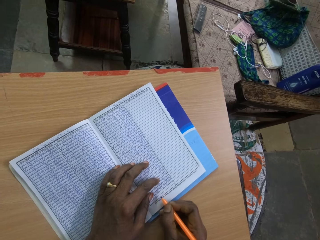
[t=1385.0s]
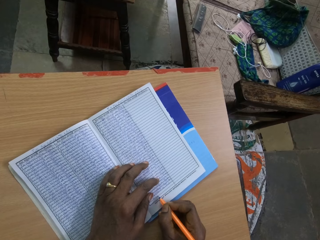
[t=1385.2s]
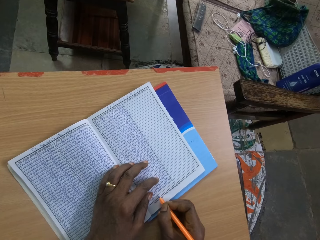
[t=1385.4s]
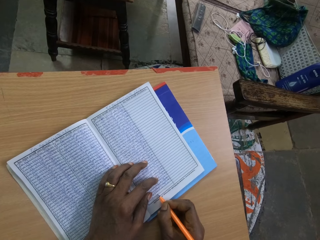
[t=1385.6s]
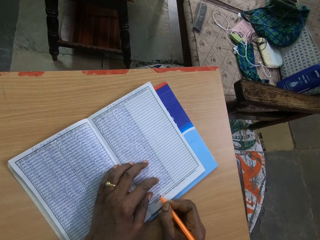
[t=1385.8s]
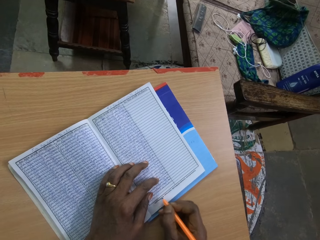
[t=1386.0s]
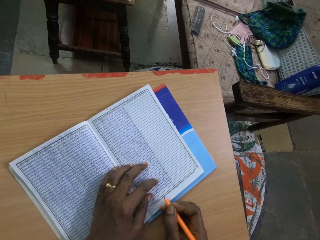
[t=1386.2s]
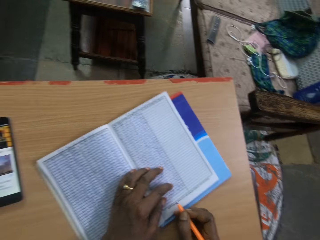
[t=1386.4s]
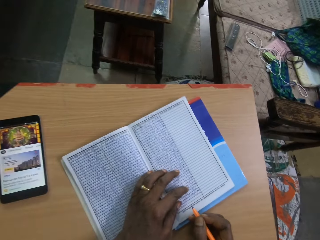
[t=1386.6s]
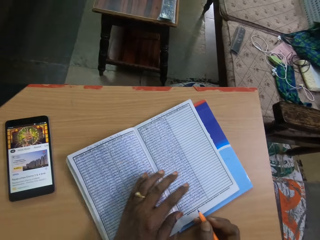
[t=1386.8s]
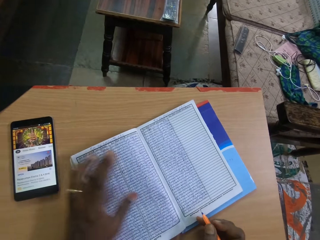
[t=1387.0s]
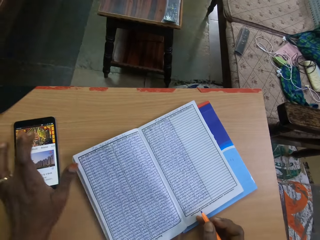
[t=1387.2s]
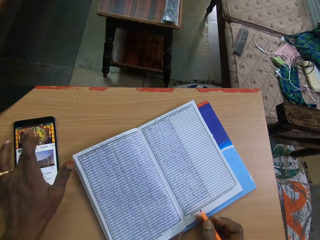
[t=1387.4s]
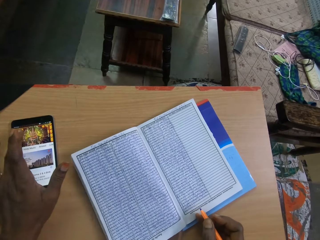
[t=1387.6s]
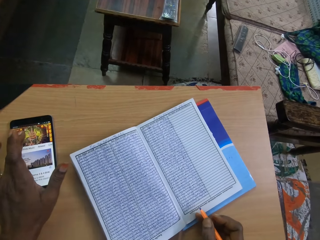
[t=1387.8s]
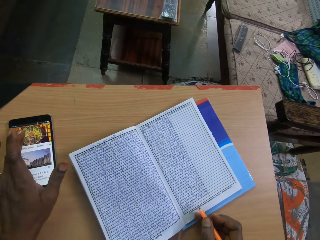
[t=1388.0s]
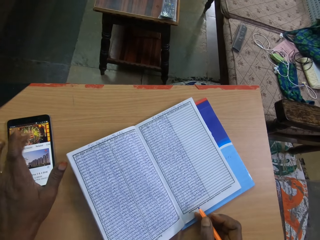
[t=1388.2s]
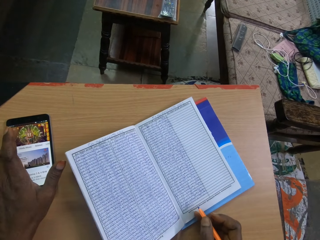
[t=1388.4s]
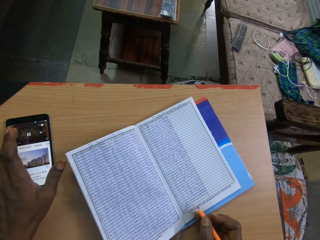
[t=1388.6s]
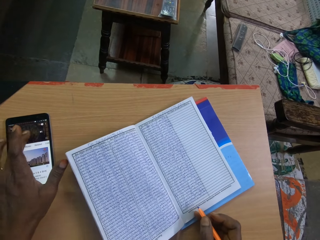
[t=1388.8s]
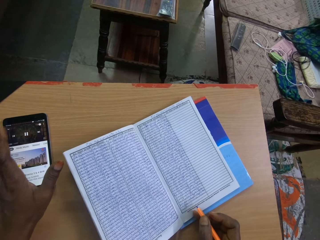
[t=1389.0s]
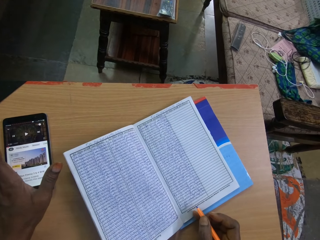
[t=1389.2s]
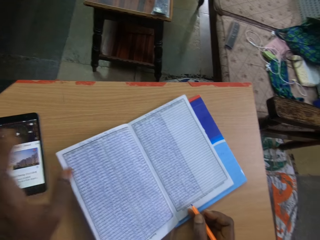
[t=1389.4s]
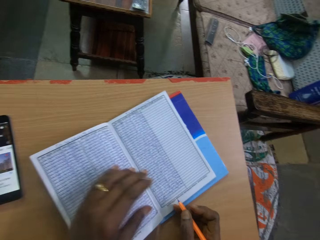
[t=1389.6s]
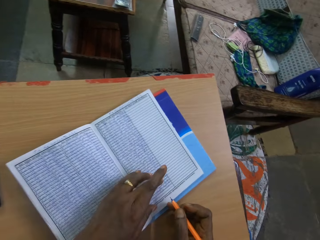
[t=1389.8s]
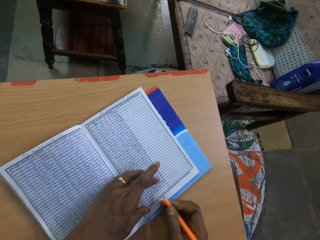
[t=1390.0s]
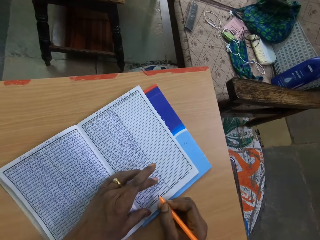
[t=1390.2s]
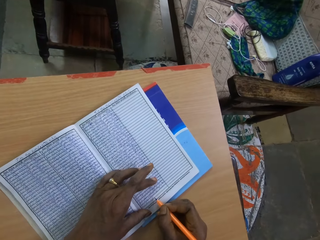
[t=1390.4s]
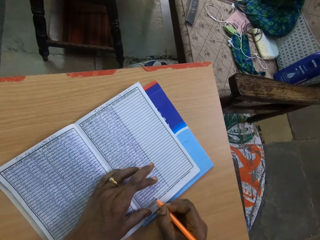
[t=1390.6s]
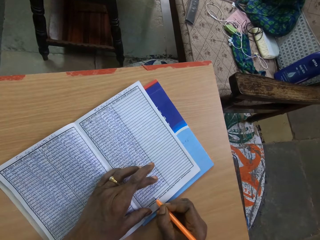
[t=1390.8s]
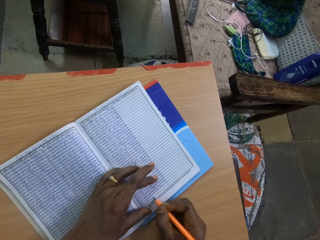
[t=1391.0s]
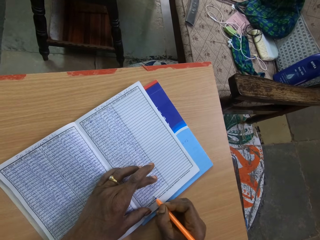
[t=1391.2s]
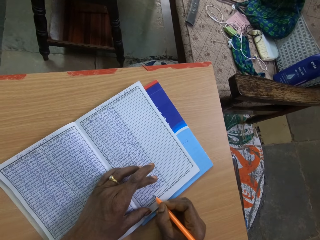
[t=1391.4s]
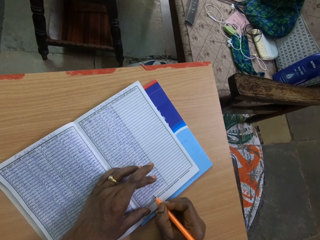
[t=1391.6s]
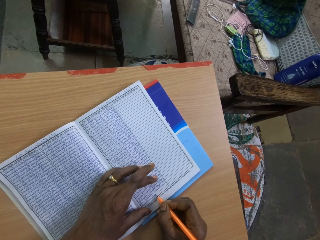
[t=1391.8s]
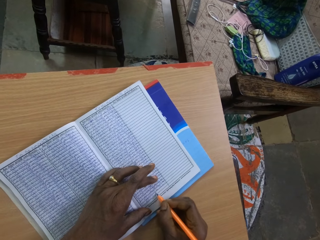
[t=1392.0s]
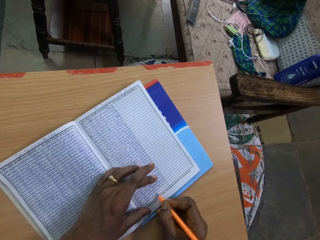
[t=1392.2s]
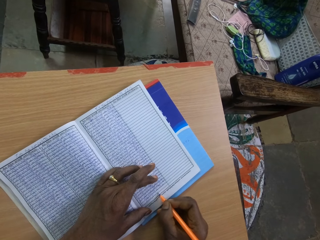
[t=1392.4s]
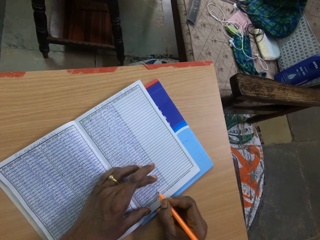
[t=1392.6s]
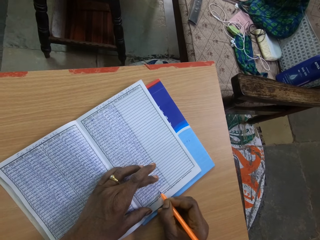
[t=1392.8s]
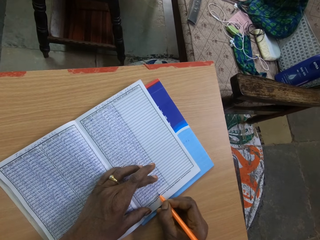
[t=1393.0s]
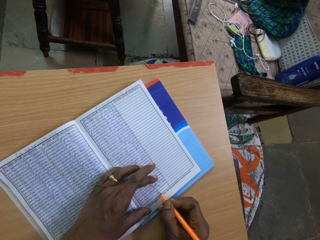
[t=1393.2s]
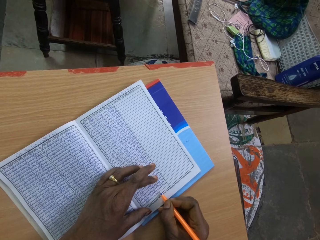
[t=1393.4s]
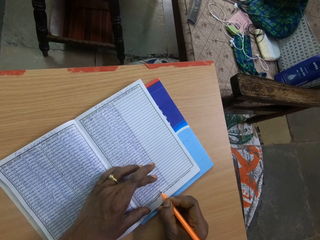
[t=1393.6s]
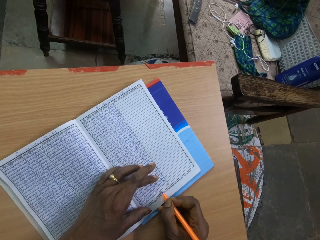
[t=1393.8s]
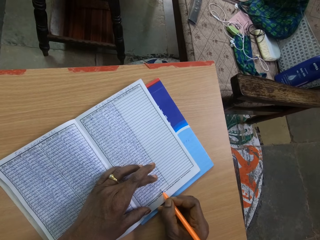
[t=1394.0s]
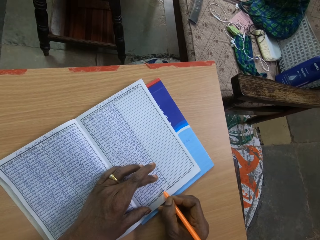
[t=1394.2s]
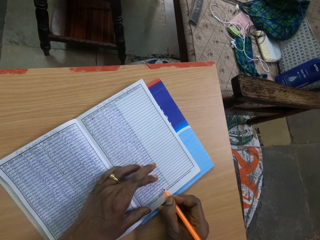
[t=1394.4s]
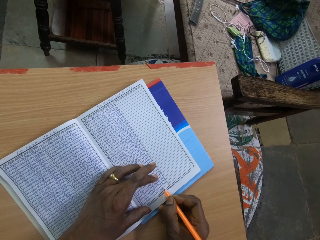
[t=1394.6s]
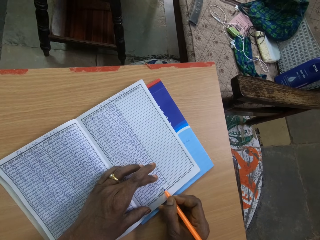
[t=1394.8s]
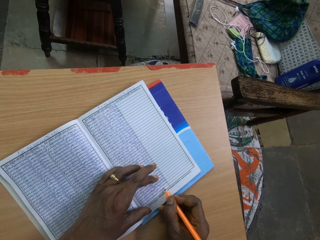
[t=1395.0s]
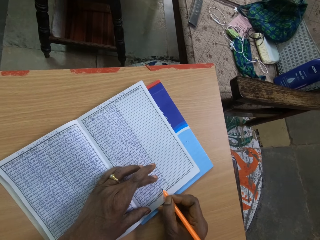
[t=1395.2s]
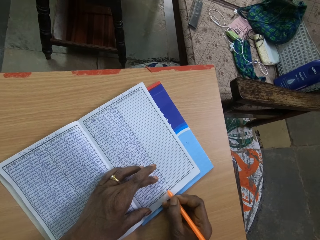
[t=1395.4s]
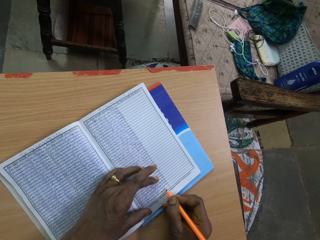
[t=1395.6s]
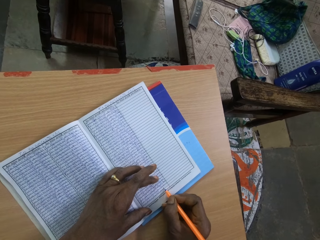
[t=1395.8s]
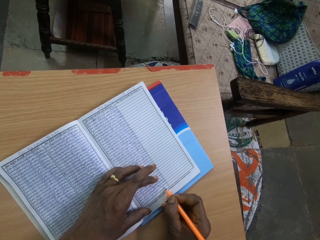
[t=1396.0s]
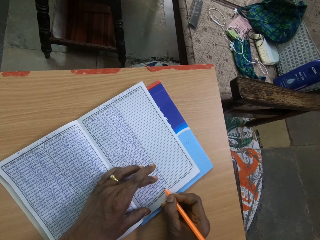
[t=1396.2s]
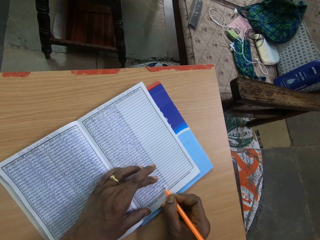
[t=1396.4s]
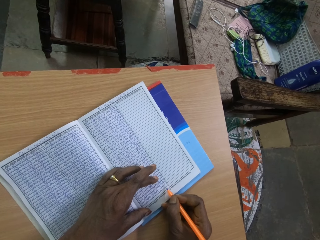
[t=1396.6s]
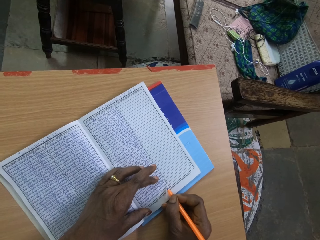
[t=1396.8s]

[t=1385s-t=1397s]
The camera wearer operates the phone on the table with her left hand. She rests her left hand on the book on the table. She writes on the book on the table with the pen in her right hand.

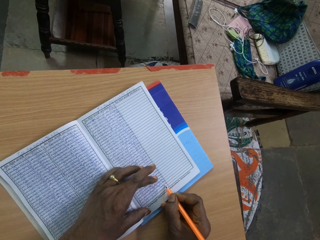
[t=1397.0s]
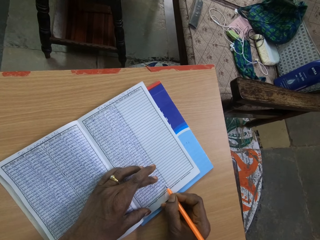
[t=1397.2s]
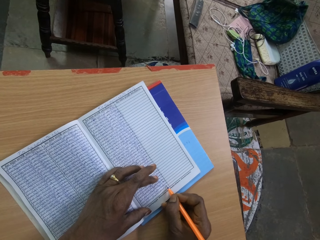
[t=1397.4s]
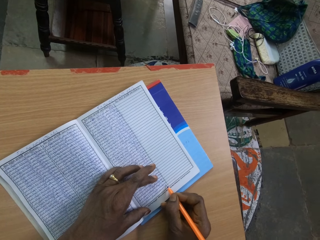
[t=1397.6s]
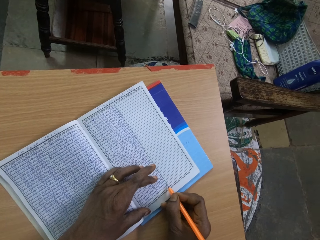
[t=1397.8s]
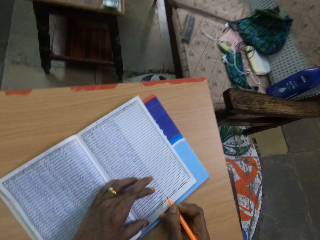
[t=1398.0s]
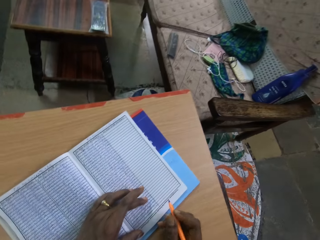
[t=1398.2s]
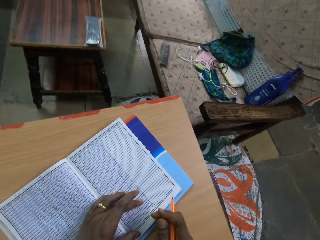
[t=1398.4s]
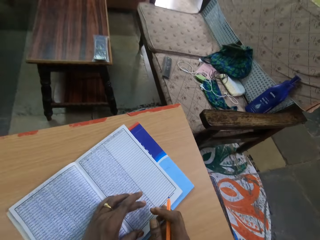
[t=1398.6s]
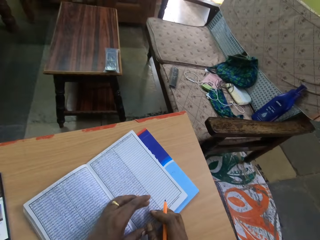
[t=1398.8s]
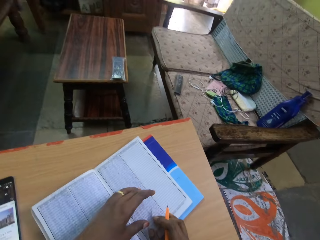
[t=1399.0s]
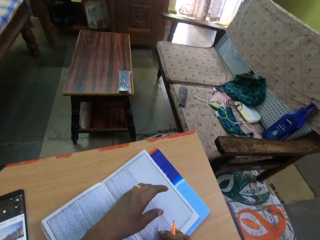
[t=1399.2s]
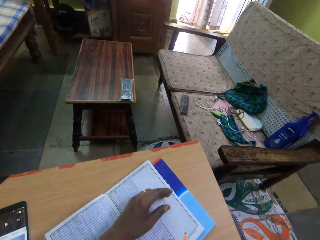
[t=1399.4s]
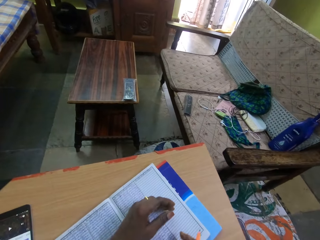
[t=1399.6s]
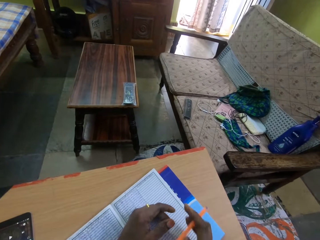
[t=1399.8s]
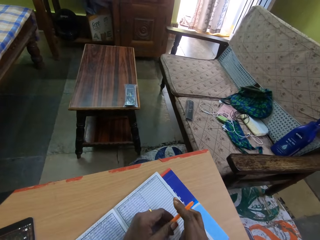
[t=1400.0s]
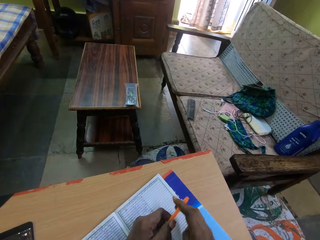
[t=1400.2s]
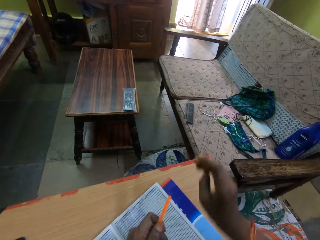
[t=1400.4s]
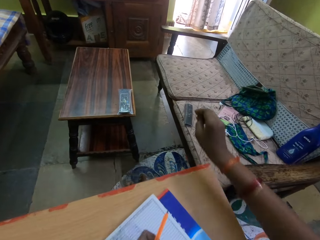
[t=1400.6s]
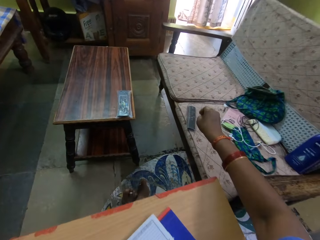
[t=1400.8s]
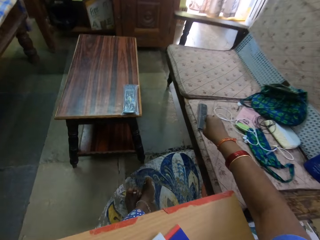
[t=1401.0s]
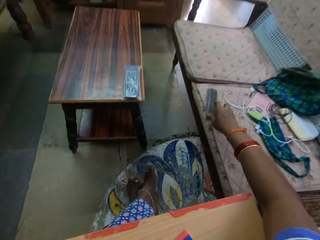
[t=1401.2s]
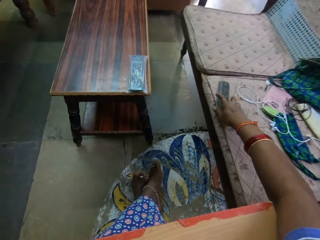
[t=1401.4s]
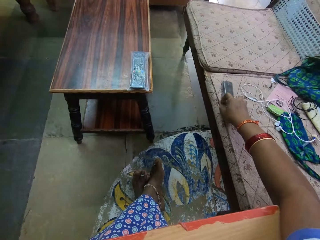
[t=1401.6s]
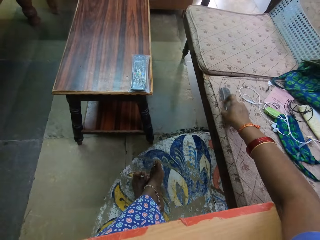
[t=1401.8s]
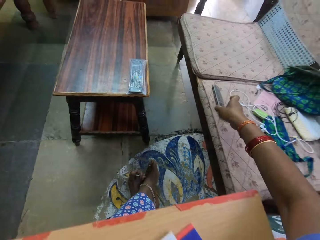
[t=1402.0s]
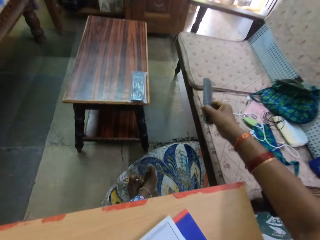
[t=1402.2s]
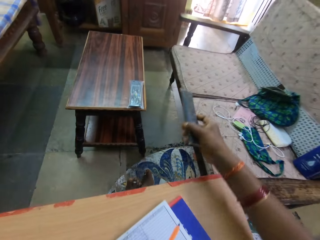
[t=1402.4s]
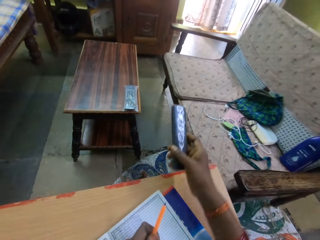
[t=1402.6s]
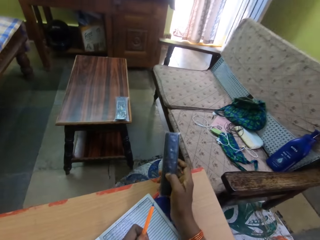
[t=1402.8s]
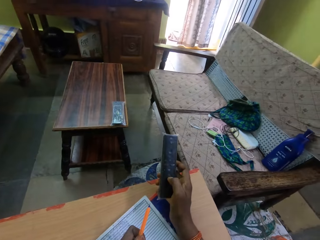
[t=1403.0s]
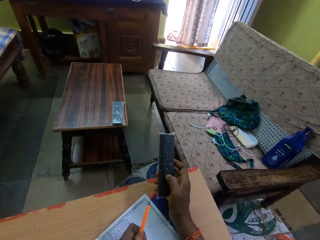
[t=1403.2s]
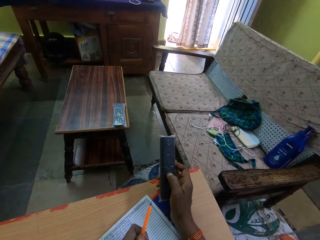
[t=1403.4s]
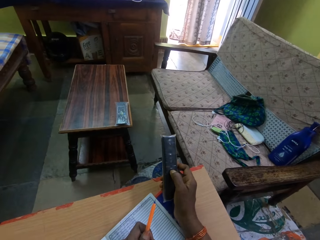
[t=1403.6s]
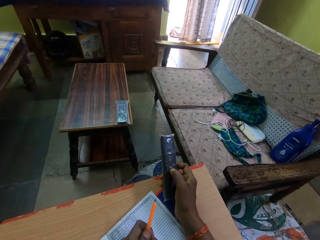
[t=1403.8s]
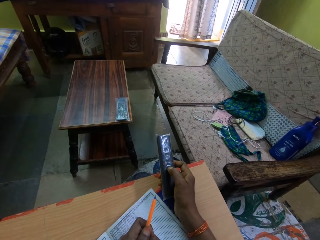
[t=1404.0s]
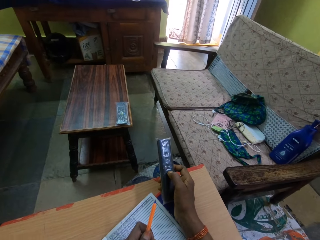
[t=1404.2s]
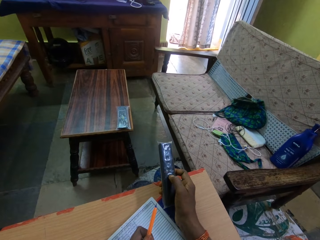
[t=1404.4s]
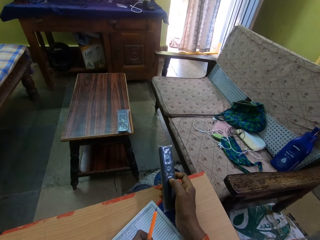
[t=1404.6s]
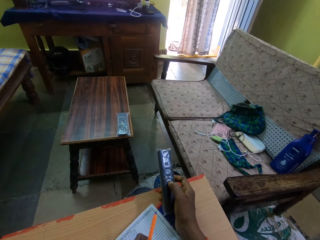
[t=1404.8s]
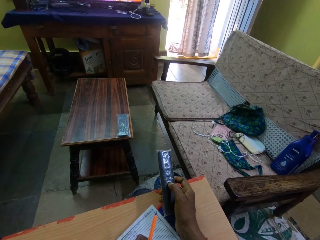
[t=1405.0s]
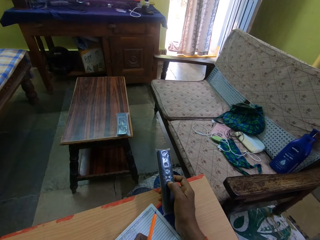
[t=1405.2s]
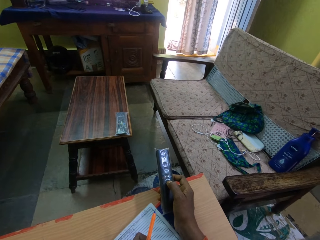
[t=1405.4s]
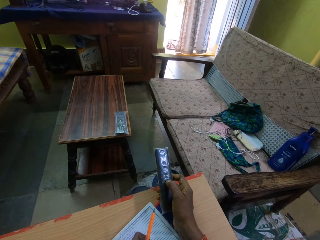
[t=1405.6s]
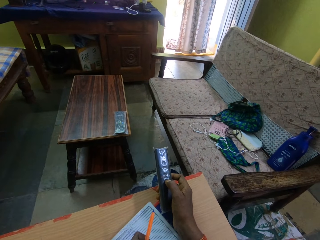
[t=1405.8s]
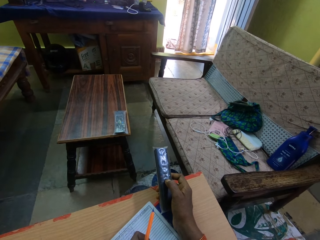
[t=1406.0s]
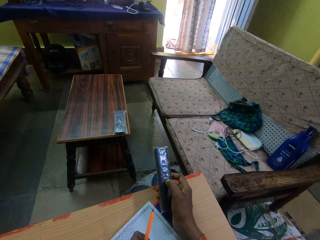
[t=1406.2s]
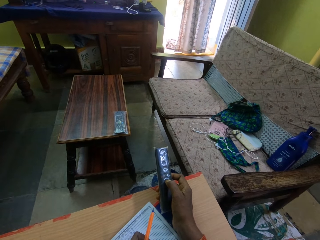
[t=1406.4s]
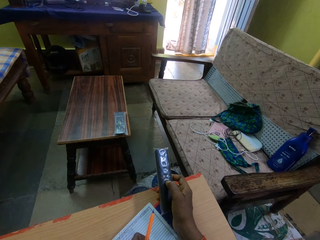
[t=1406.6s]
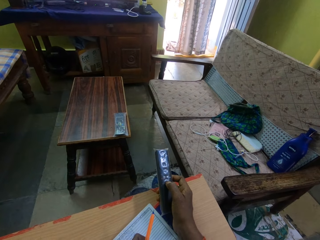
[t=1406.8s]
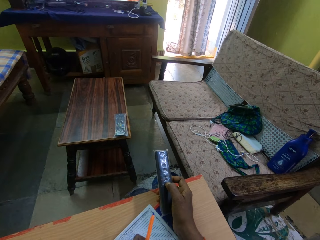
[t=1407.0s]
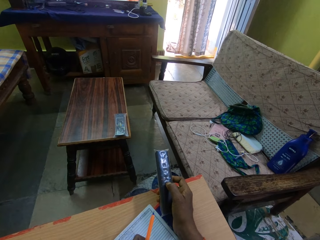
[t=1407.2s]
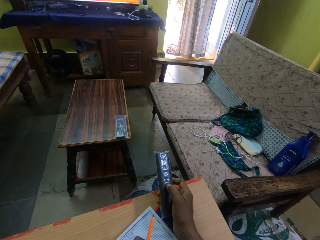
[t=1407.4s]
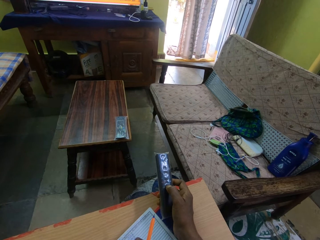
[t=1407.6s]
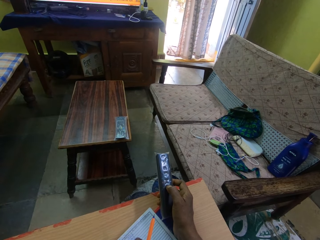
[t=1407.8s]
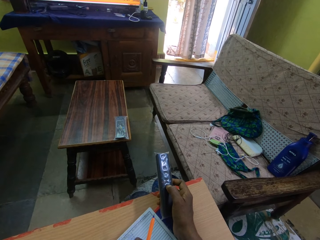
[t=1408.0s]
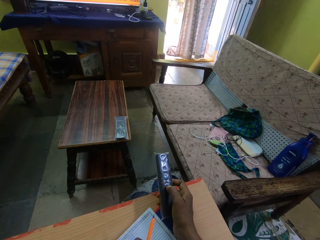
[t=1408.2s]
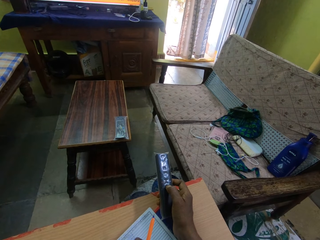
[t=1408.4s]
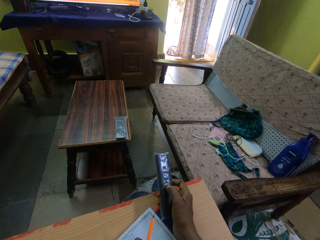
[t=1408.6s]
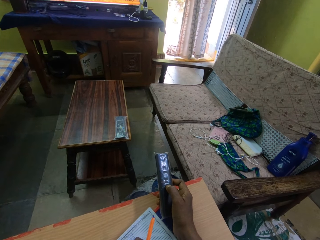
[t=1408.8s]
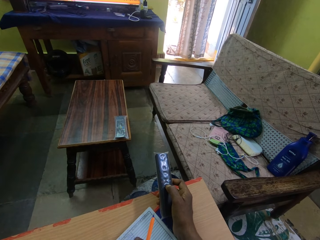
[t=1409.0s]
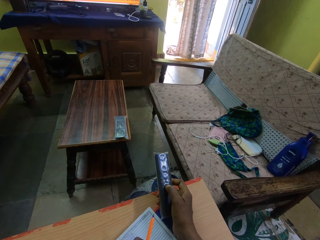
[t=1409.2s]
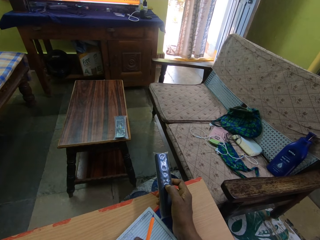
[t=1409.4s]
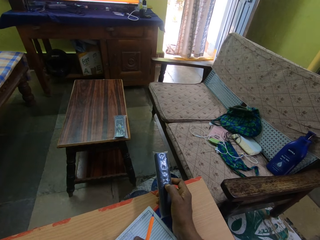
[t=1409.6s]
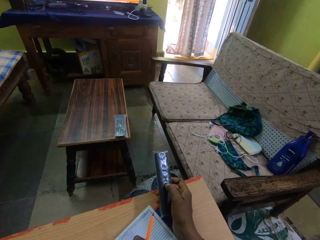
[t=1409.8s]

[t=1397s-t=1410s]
The camera wearer passes the pen in her right hand to her left hand. She picks a remote control from a couch with her right hand. She operates a TV with the remote control in her right hand.
